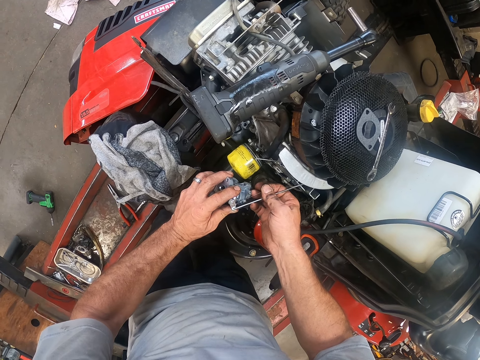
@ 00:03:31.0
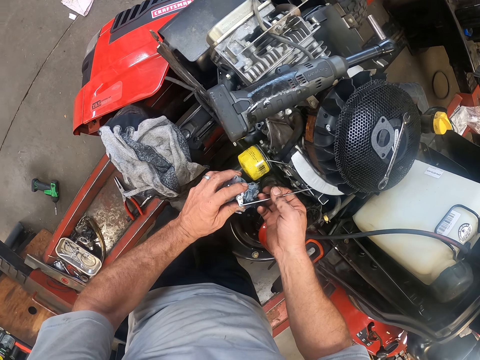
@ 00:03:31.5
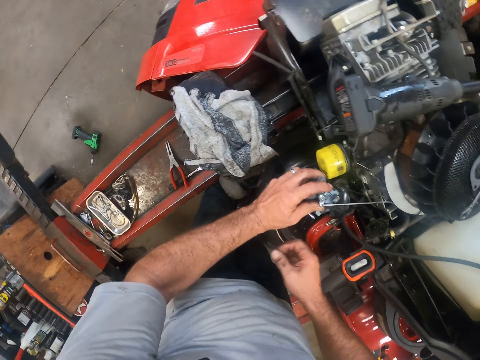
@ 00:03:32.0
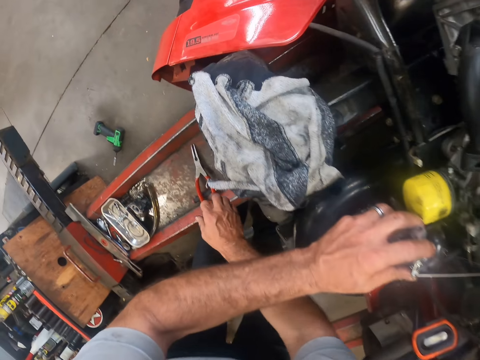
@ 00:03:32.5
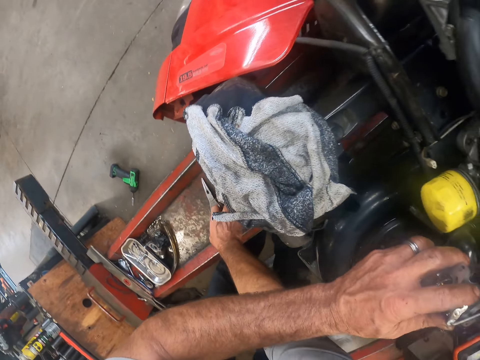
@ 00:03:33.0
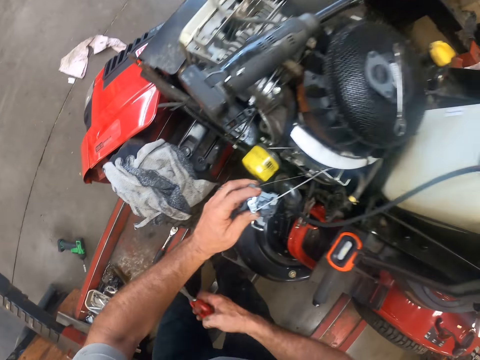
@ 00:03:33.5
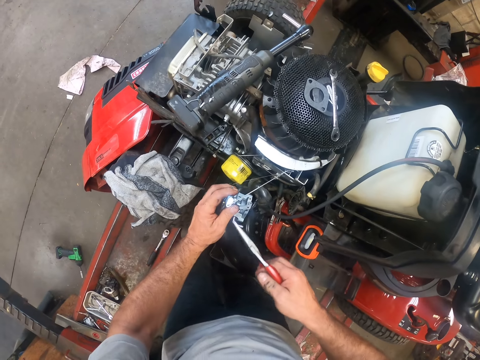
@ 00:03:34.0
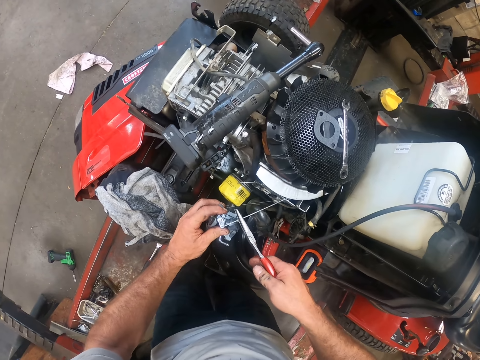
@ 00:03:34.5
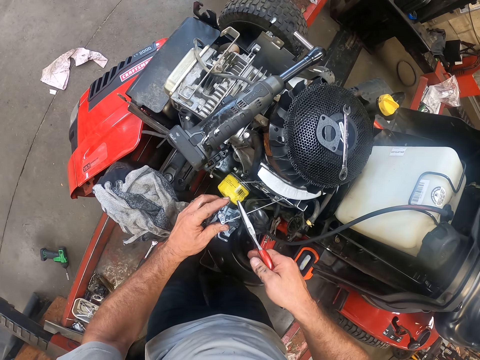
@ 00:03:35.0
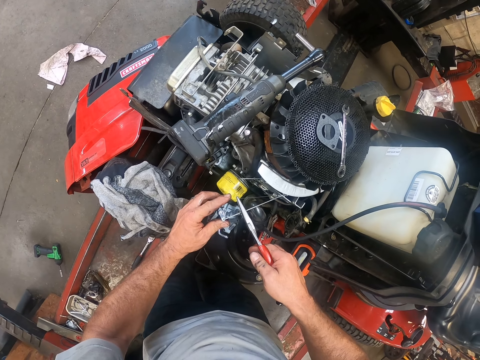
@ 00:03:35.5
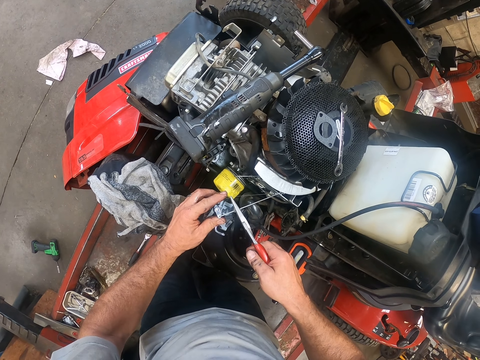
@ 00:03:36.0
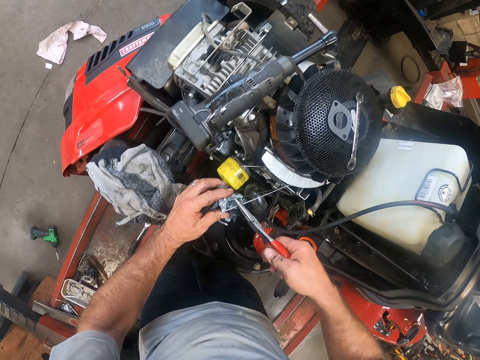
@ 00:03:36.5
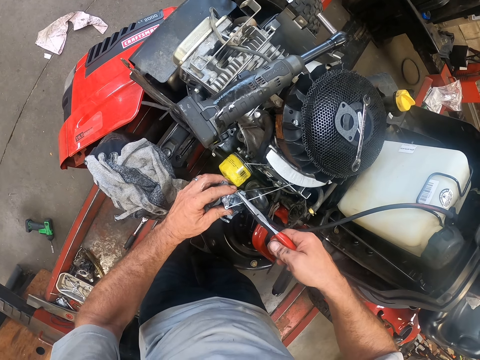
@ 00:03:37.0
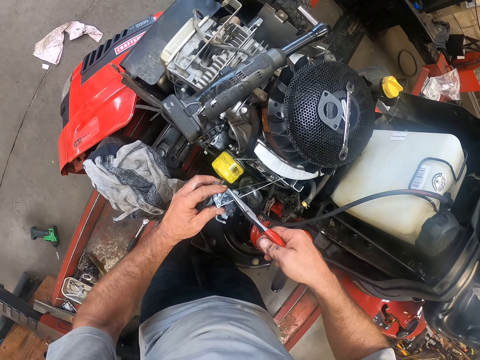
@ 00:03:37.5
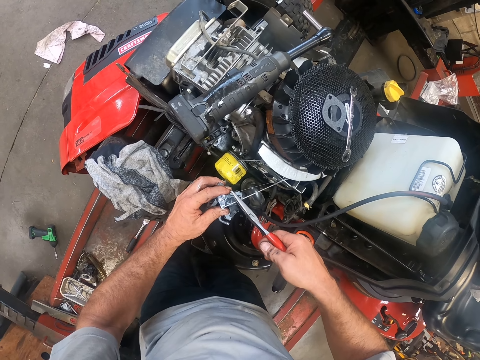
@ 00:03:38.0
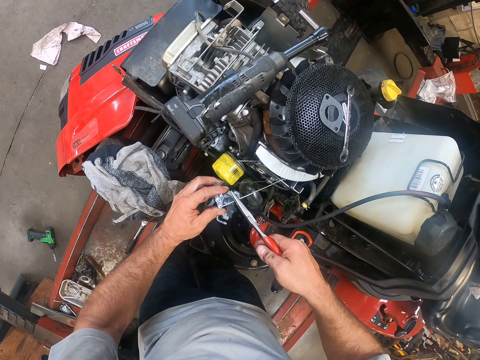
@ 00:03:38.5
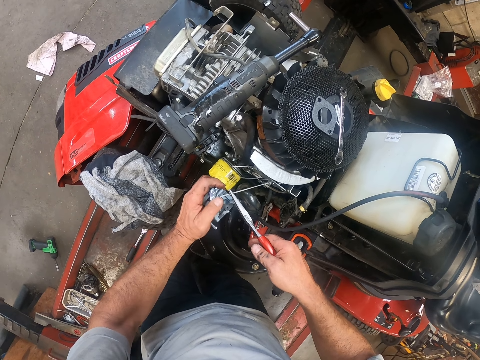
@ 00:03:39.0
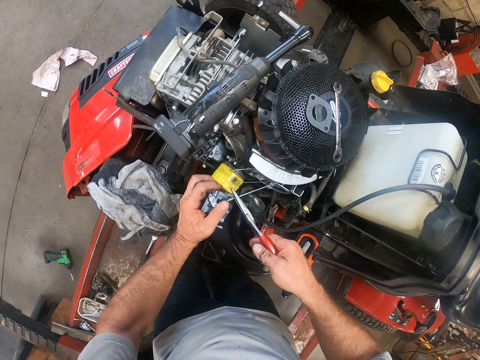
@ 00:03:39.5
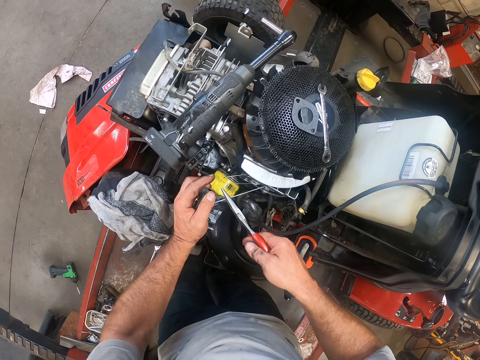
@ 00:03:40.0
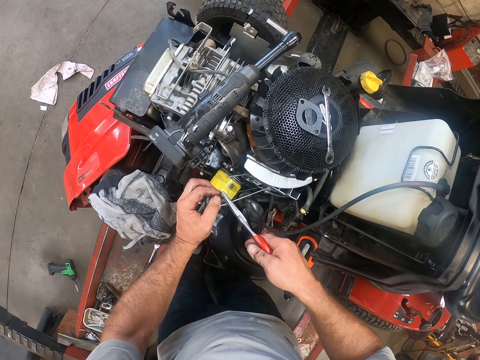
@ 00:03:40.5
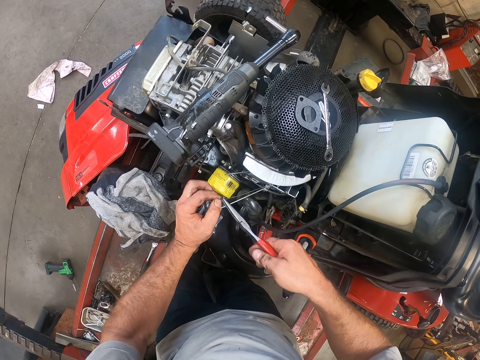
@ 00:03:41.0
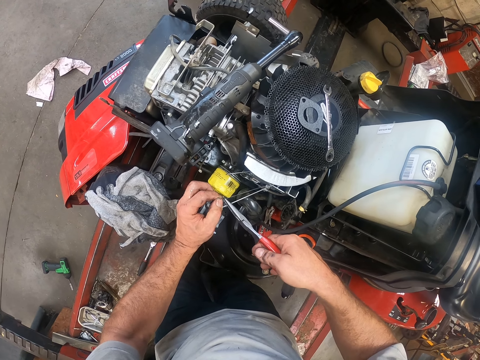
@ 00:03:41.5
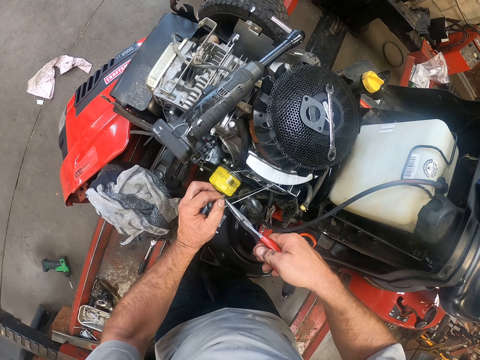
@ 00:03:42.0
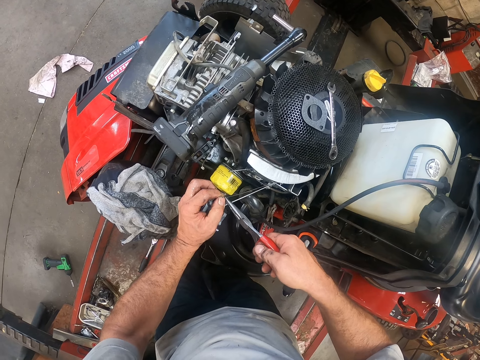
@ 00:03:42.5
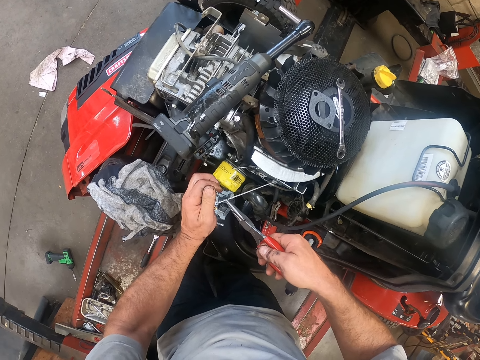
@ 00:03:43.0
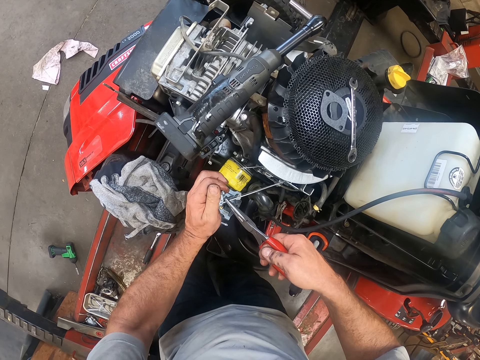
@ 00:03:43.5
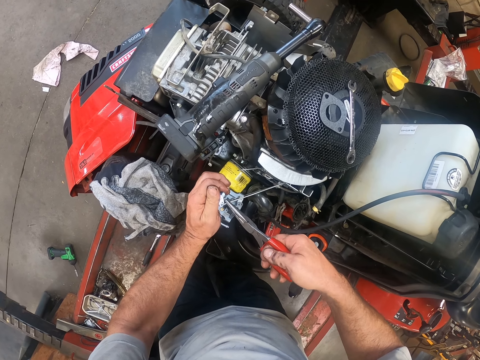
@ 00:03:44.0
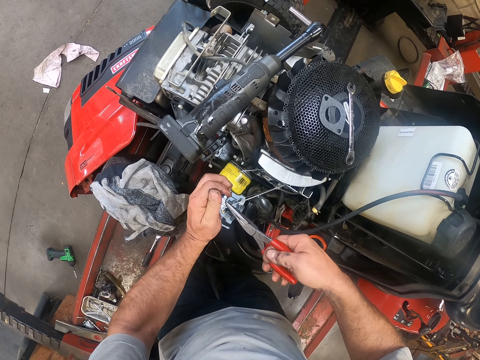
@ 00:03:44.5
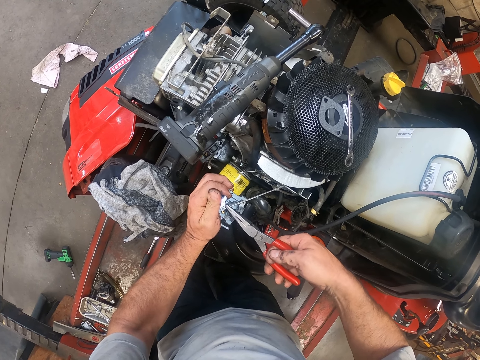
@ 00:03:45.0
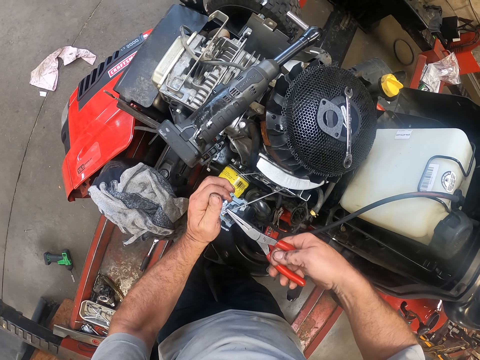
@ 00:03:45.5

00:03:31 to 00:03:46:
The camera wearer moves the hand away from the engine. He picks the screwdriver or pliers from the rail with his right hand. He uses the screwdriver on the lawn mower. He fixes the engine.

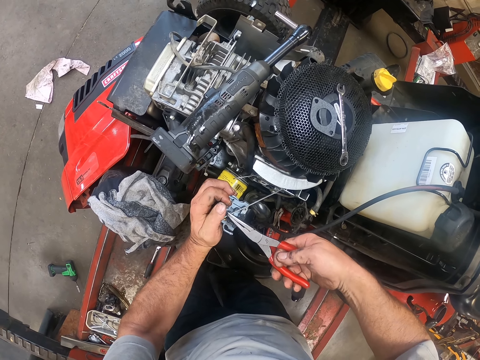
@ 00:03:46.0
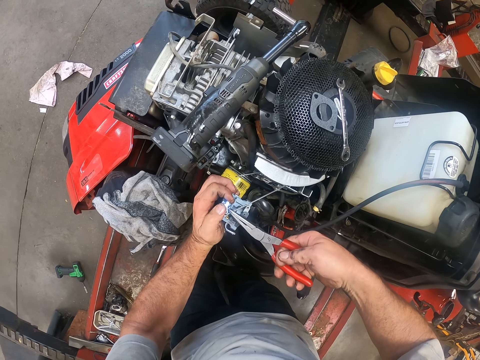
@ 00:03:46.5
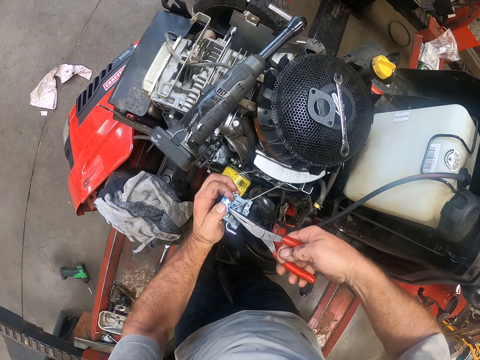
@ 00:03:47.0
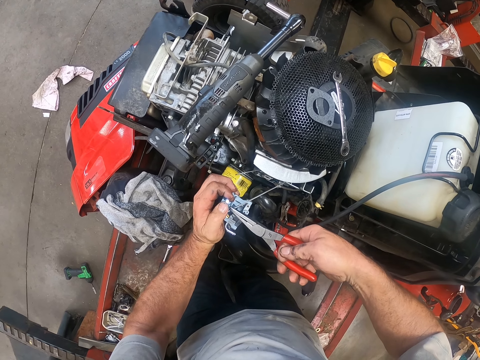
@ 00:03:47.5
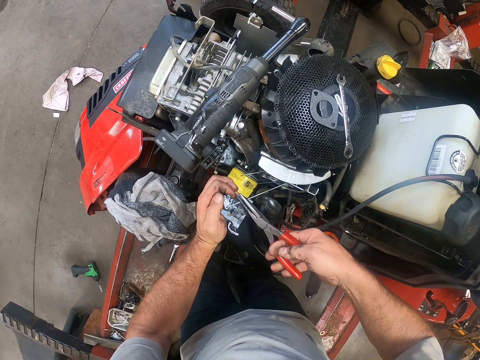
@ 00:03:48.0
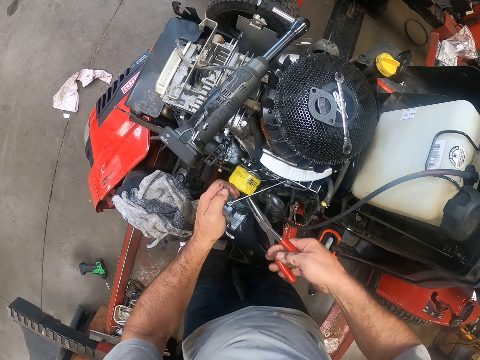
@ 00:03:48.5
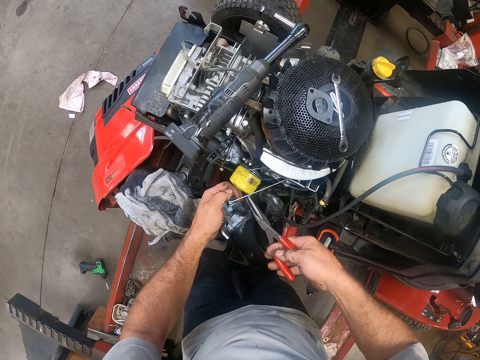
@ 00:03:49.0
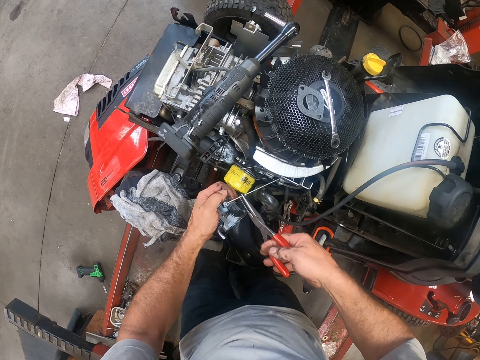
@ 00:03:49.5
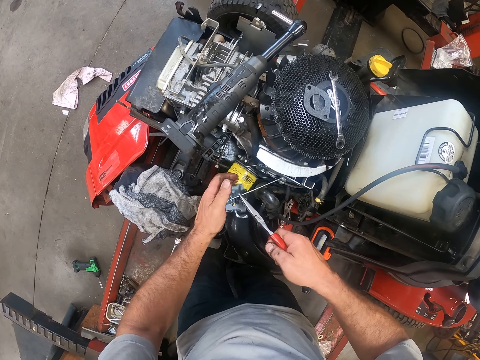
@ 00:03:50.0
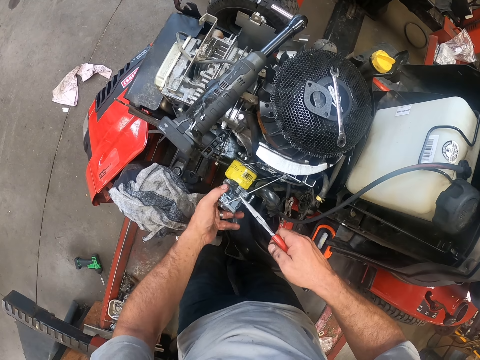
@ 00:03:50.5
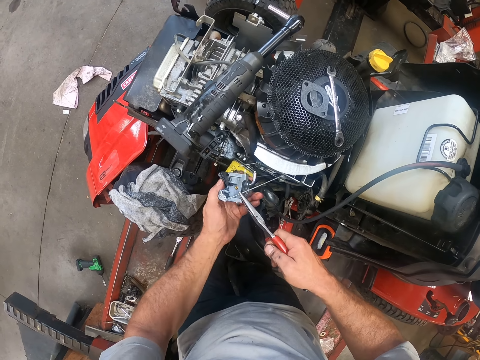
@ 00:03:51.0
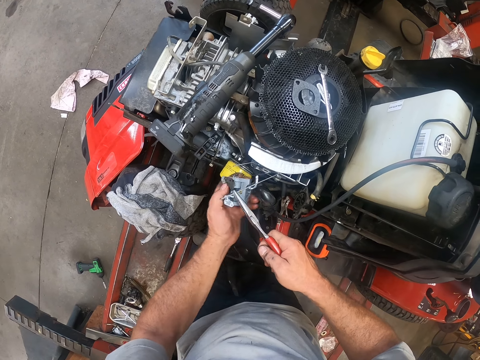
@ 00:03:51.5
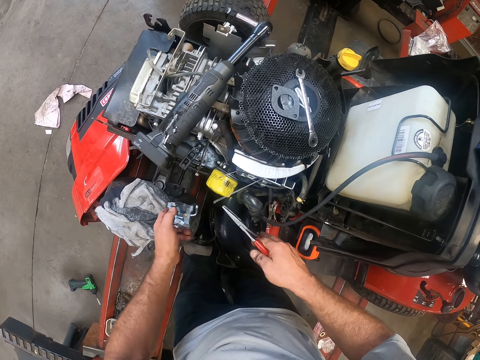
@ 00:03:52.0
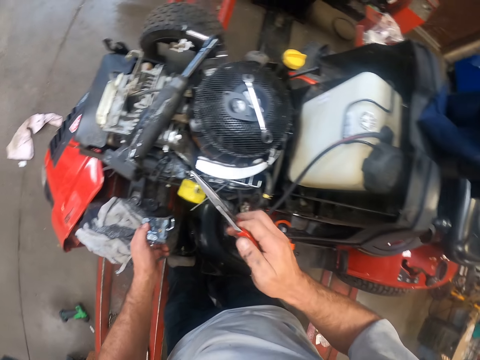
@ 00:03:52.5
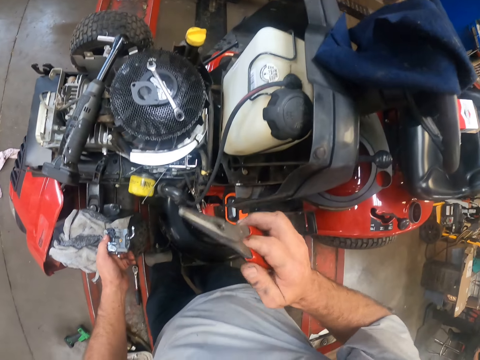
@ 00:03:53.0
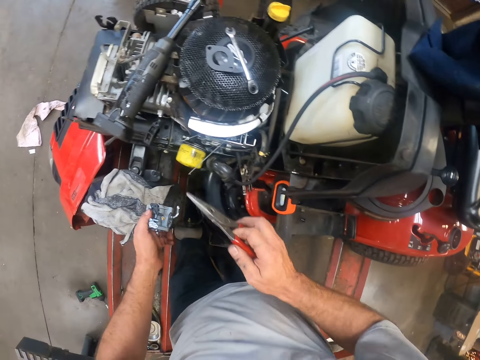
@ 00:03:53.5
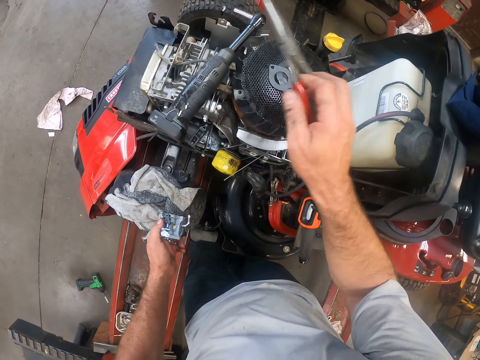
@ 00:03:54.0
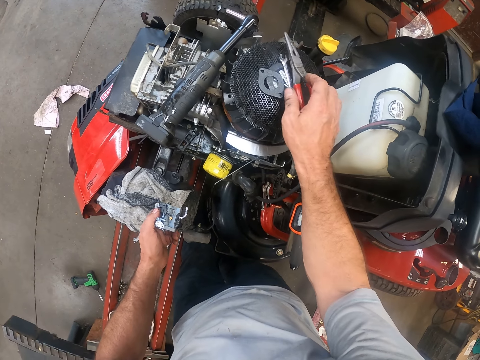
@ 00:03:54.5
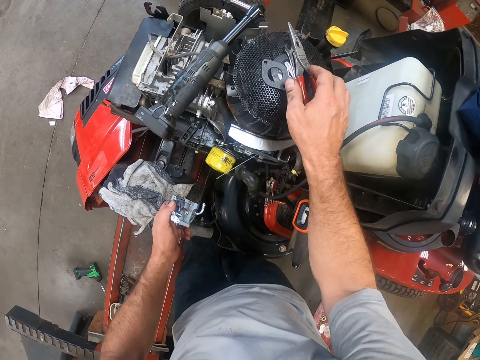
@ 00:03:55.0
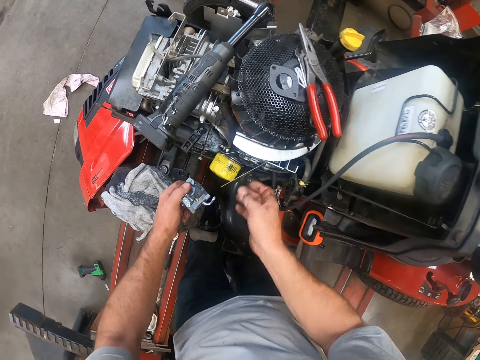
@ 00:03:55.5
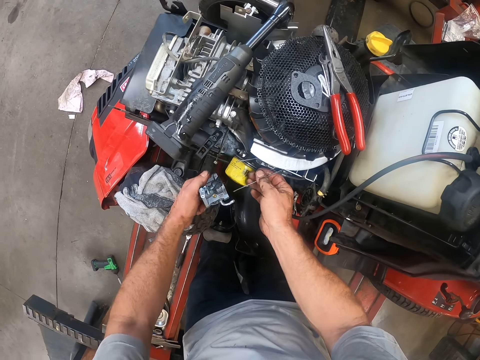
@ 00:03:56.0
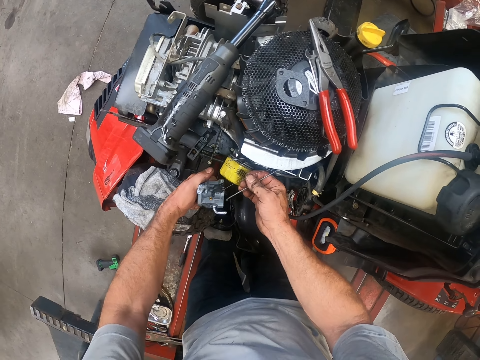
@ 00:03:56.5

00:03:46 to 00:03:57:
The camera wearer removes the carburetor from the lawn mower with his left hand. He moves both something and the pliers away from the engine. He lifts the pliers, lowers the pliers and moves the pliers. He drops the screwdriver on the lawn mower with his right hand. He moves the hand towards the engine. He holds the engine part. He couples the carburetor to the lawn mower with his hands.
